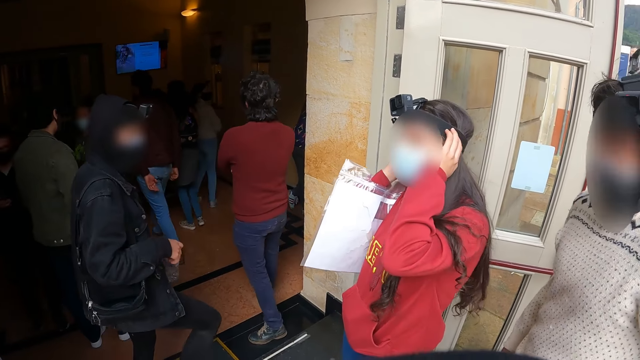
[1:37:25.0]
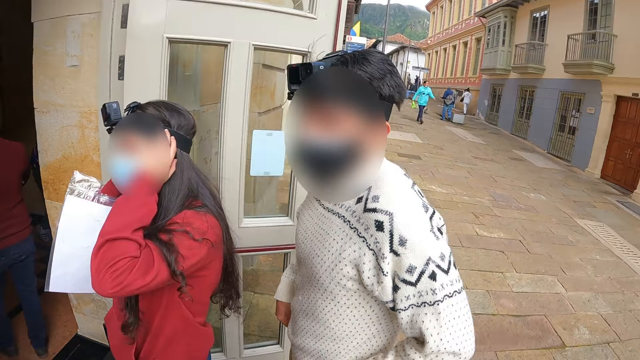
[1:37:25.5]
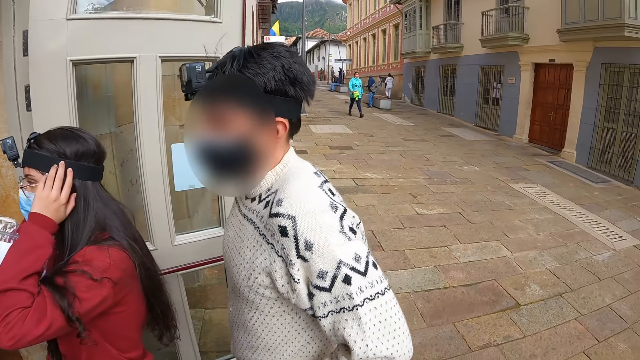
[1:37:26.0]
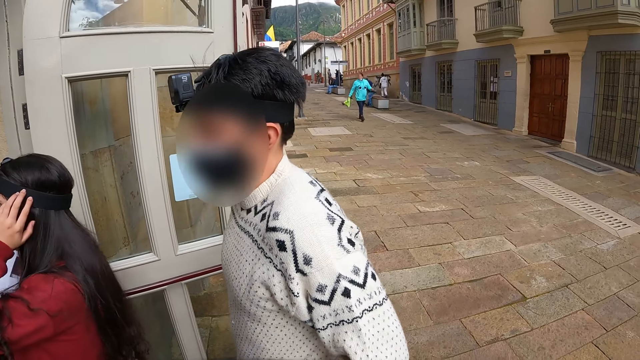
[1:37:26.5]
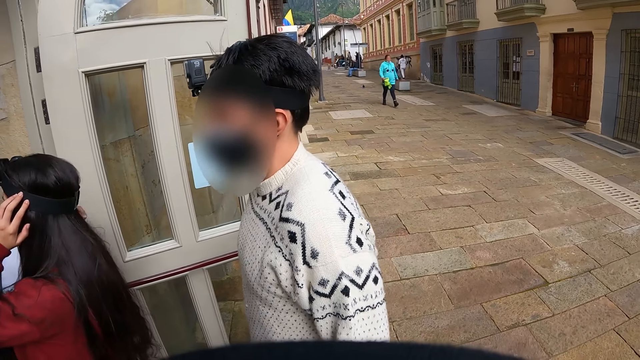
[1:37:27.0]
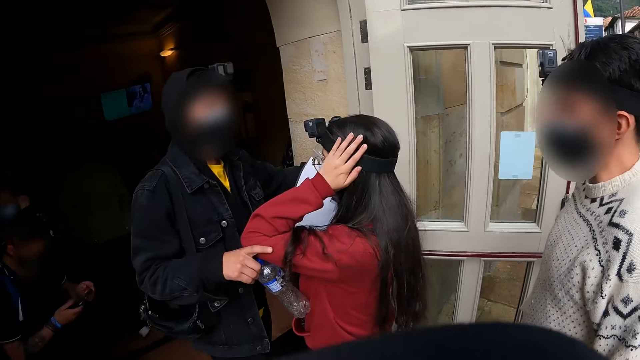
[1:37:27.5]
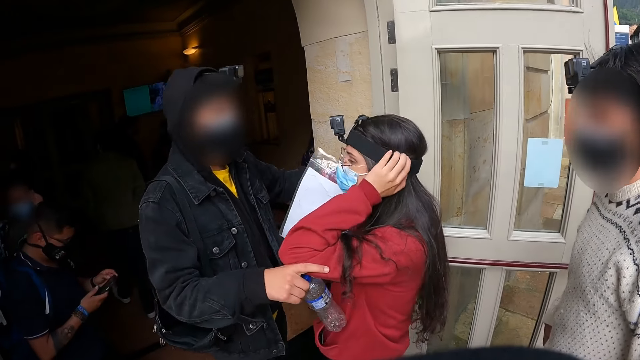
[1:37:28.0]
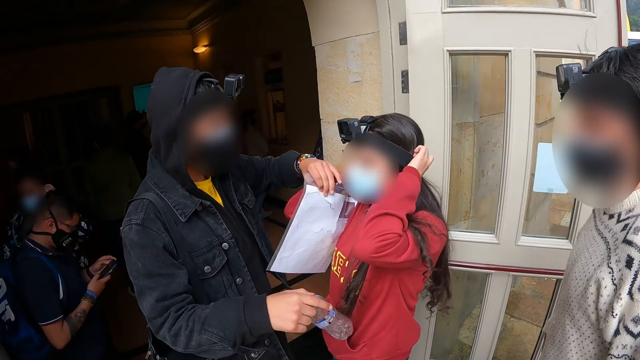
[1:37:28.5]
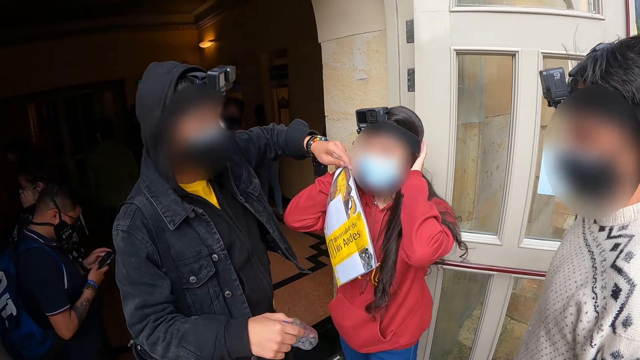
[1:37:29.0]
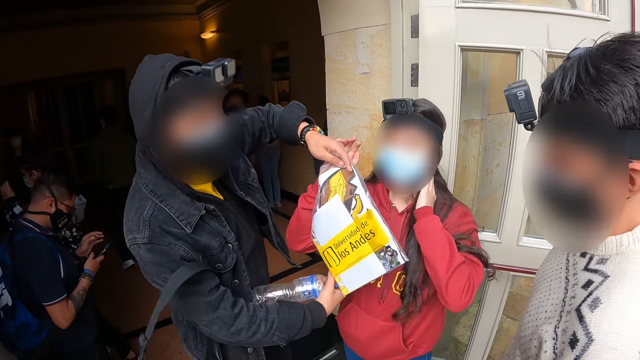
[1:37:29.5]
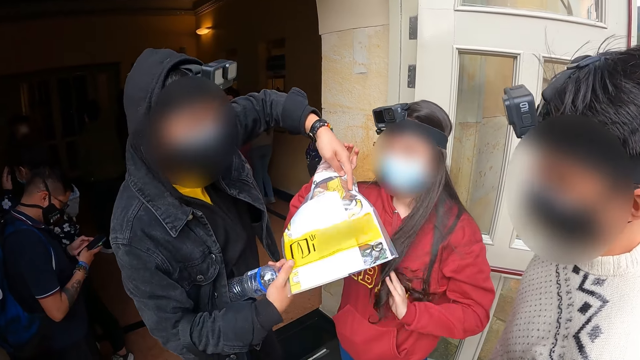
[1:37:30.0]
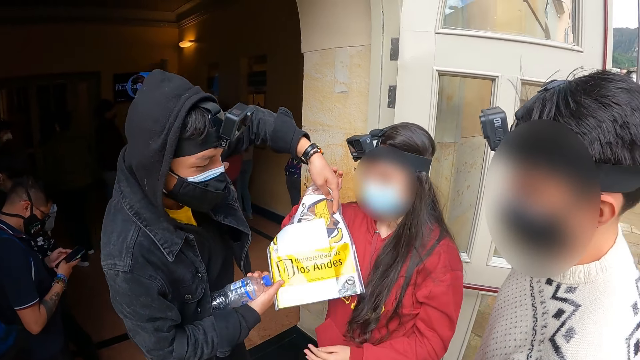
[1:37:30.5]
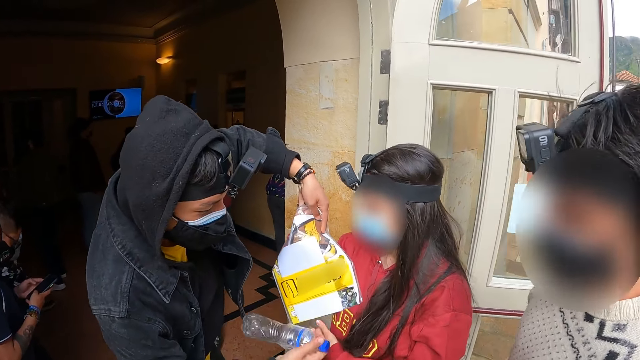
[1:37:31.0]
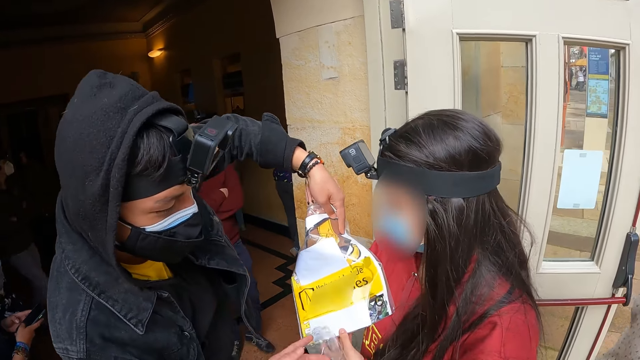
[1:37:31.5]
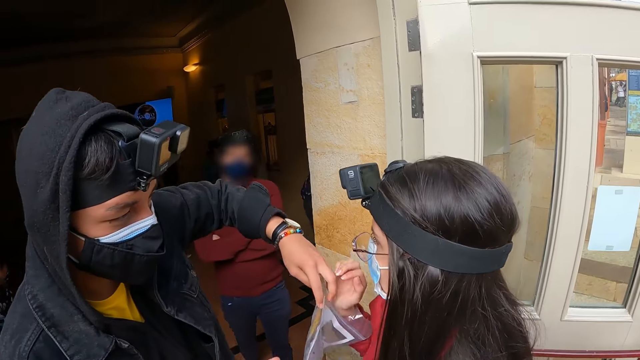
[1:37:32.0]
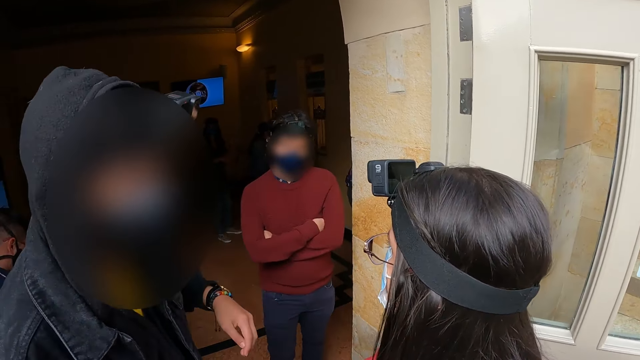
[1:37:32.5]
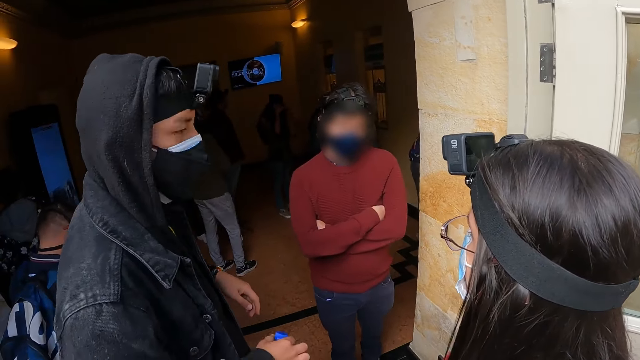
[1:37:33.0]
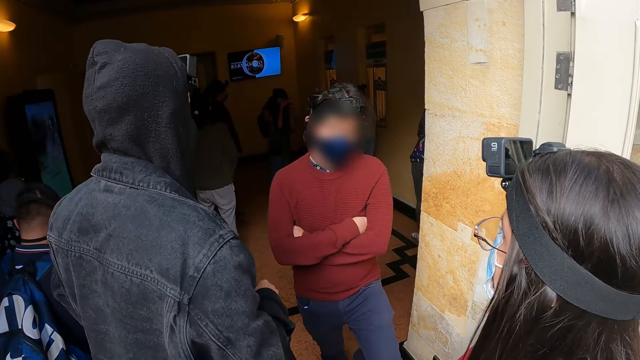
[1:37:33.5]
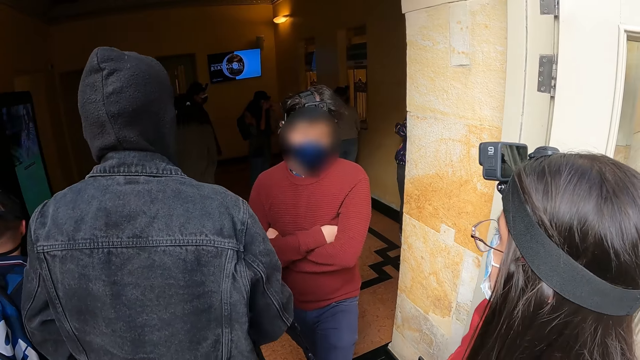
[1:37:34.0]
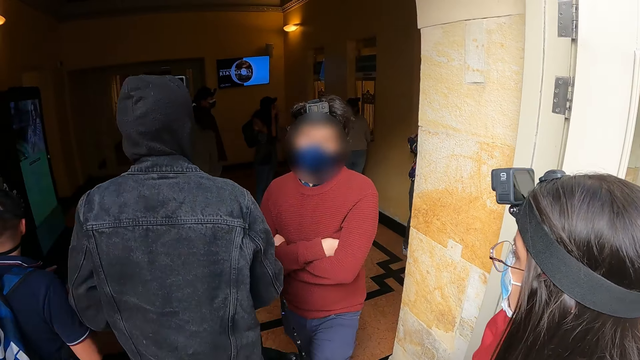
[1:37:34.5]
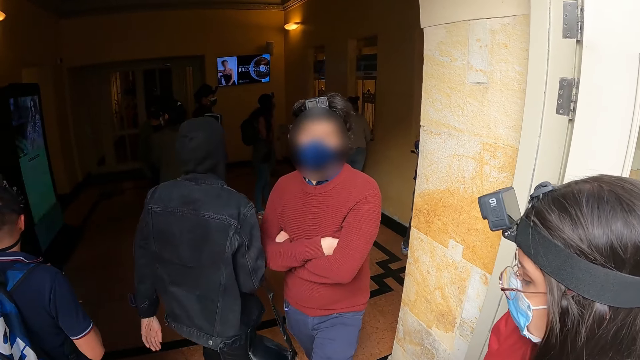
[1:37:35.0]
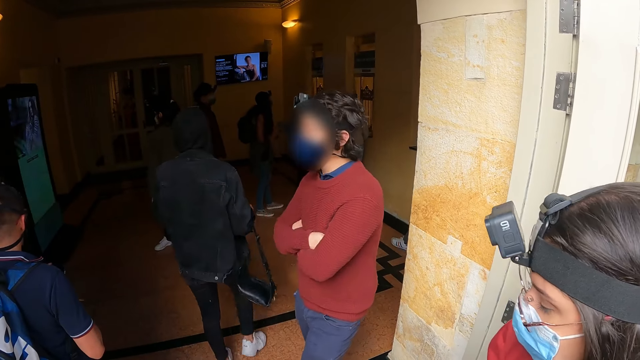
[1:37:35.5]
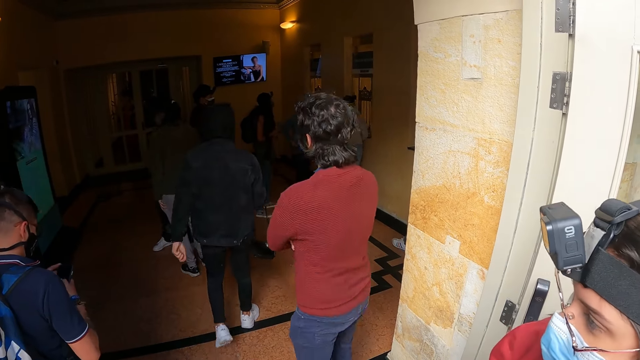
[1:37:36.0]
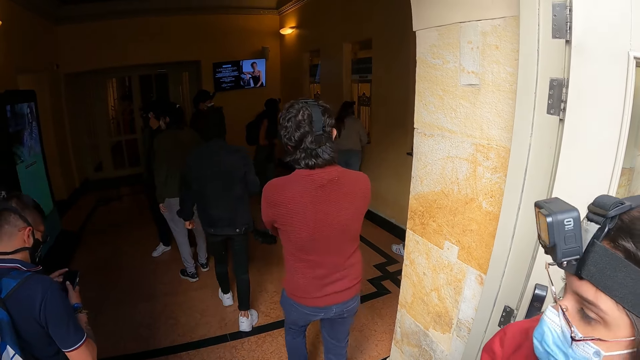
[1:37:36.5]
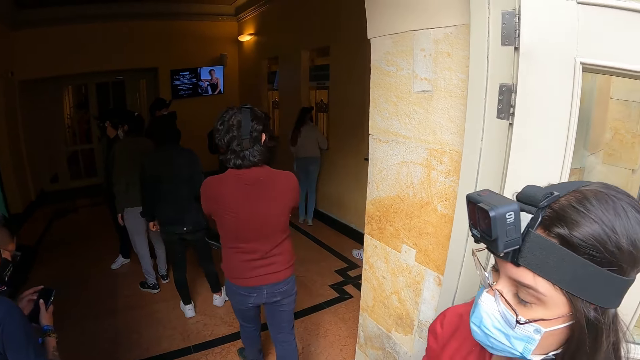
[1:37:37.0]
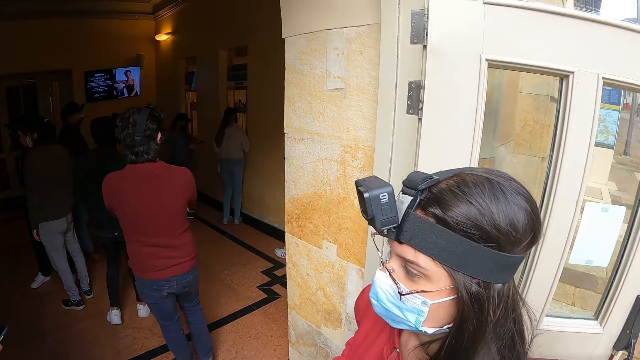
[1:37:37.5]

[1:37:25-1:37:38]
The camera wearer looks at a person and another person. A person holds a paper. The camera wearer looks inside the room. The person walks around.

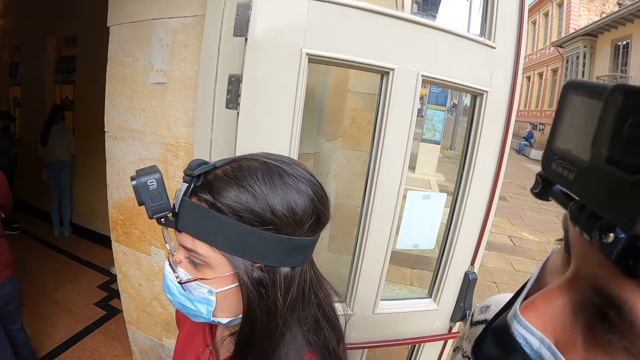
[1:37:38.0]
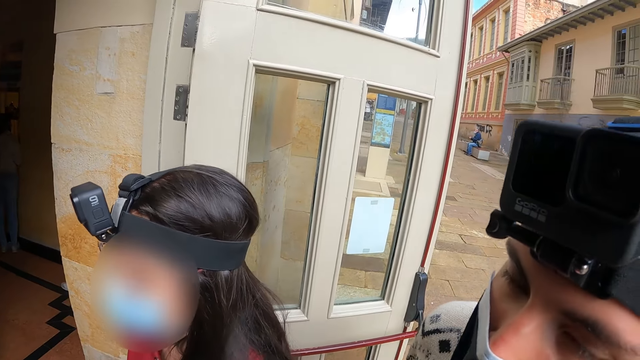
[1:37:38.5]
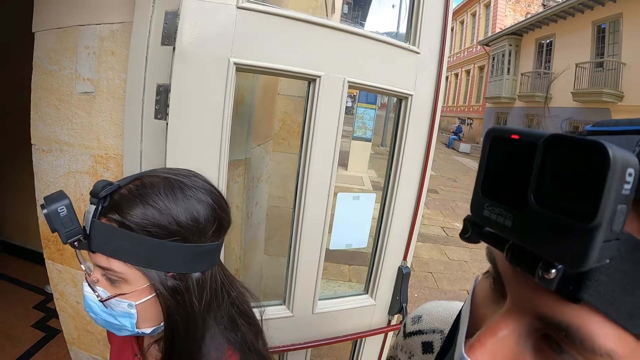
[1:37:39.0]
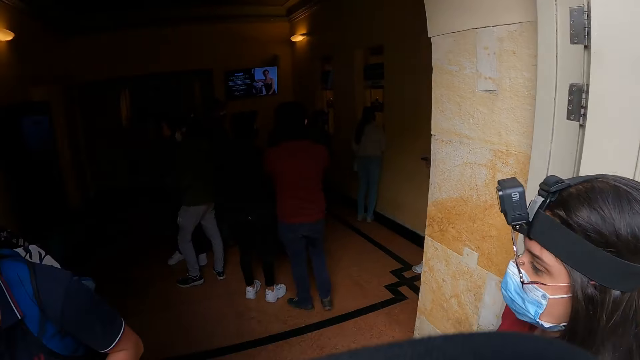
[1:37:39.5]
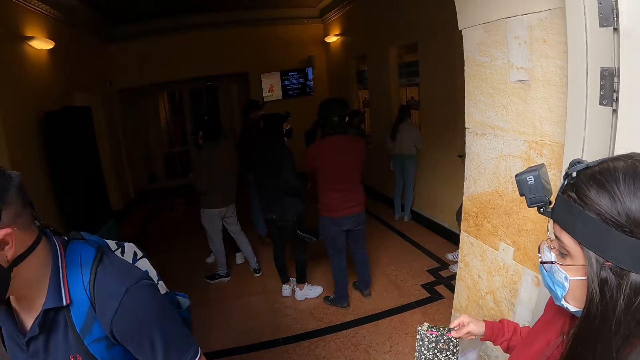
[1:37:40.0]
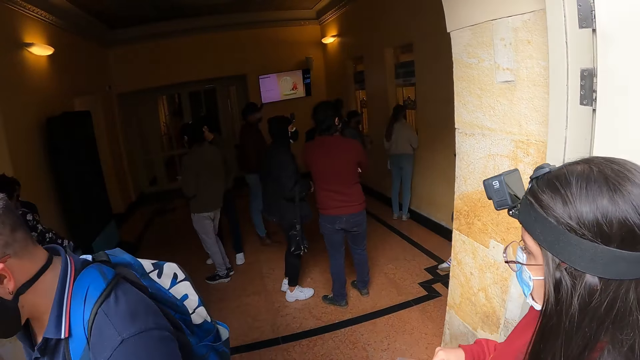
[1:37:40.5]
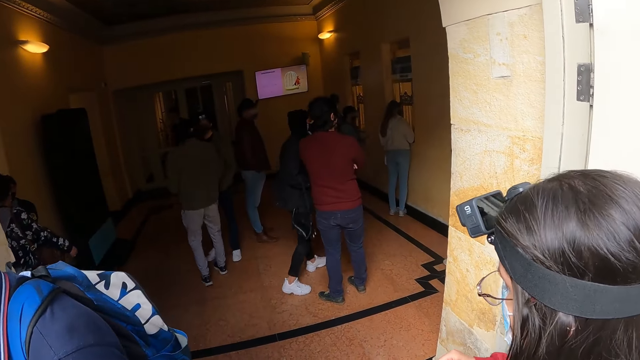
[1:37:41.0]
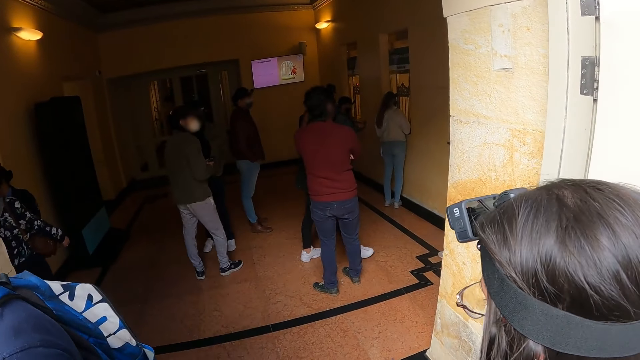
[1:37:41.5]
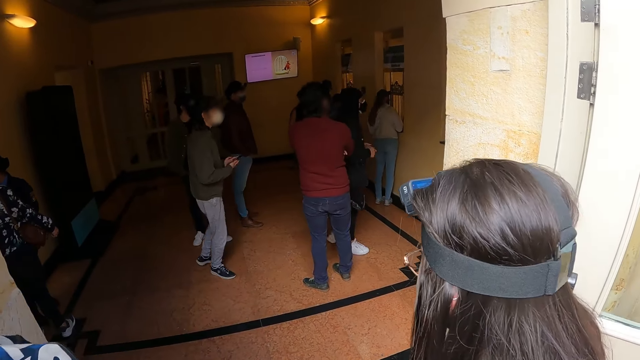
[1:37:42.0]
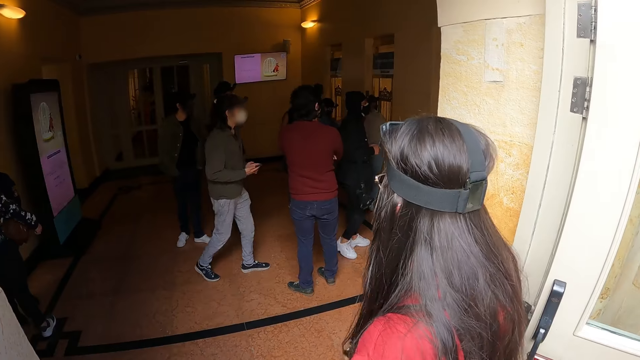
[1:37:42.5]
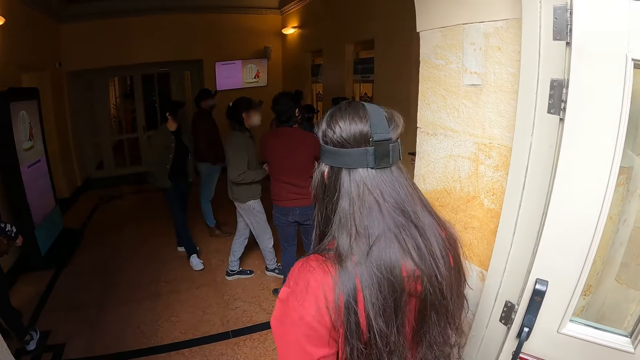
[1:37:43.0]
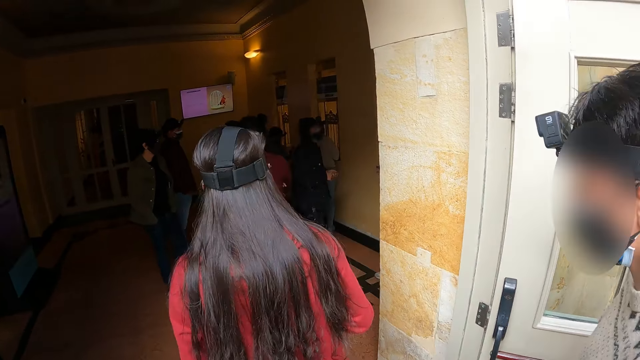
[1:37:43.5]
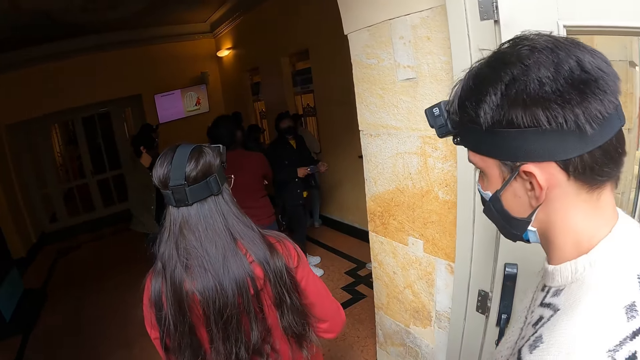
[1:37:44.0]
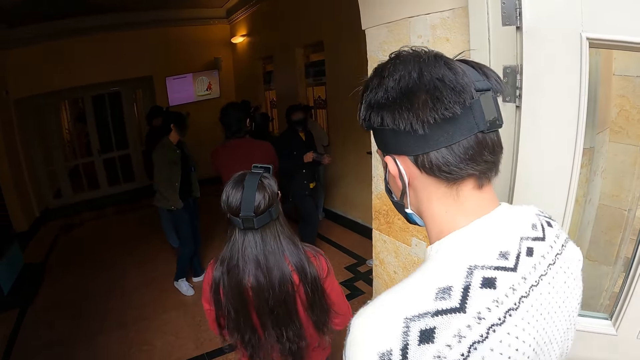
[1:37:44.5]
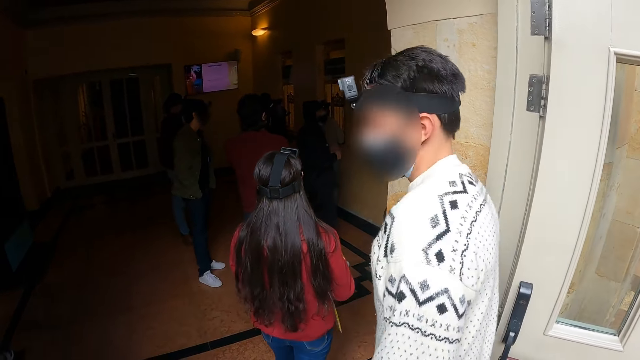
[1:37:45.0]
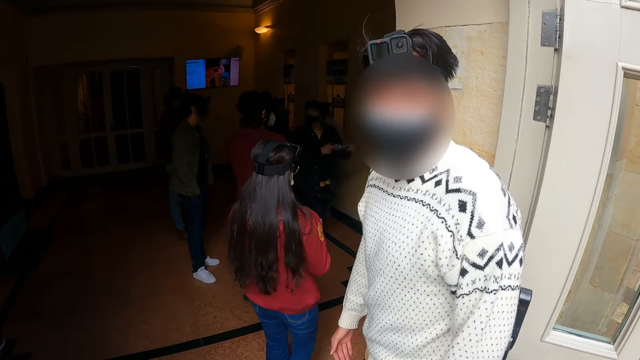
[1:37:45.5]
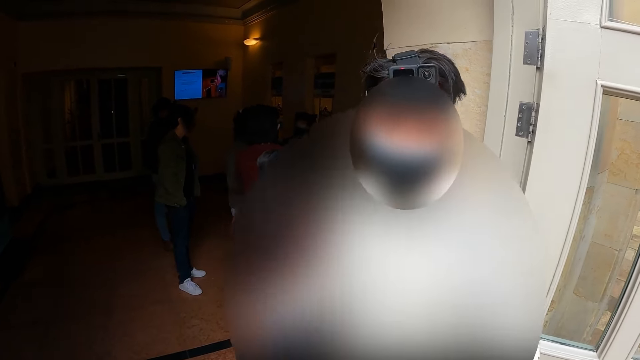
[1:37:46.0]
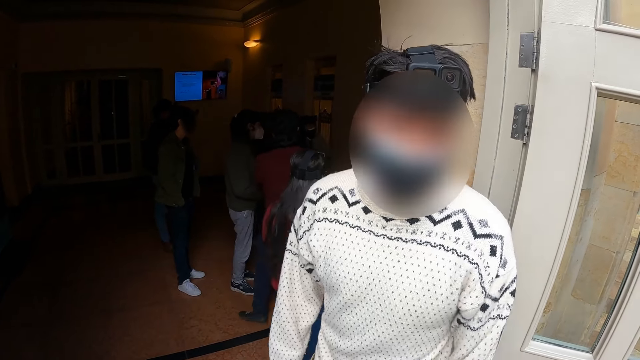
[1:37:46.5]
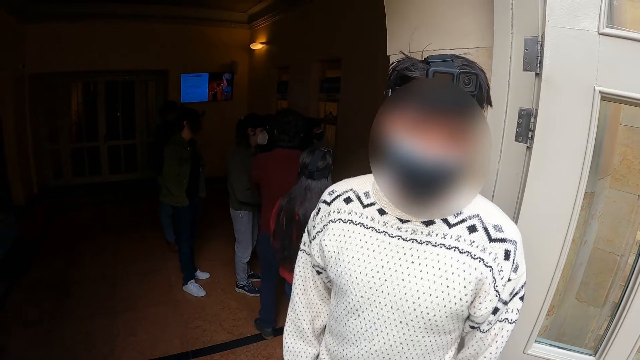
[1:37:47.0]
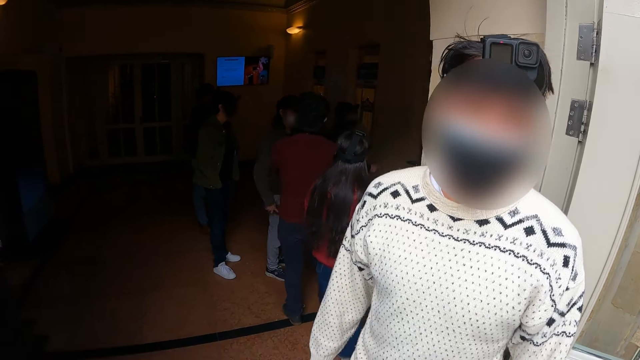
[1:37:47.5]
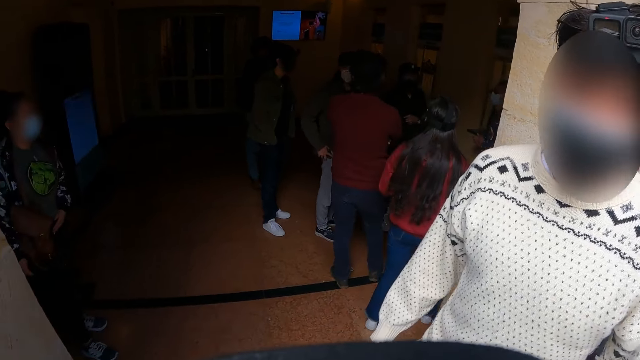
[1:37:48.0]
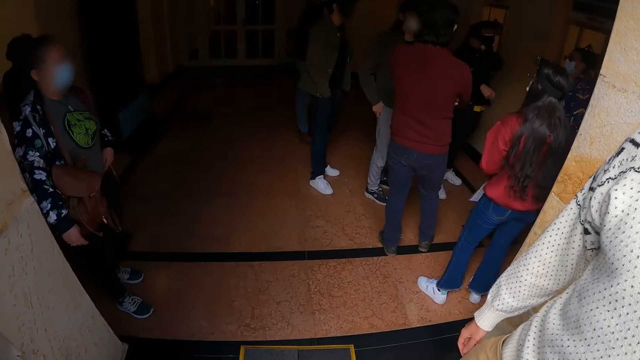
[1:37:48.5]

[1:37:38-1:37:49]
The camera wearer looks at a person. They look around. They look inside the room. Another person moves around. The camera wearer looks at a third person and the first person get into the room. They talk to the third person.
